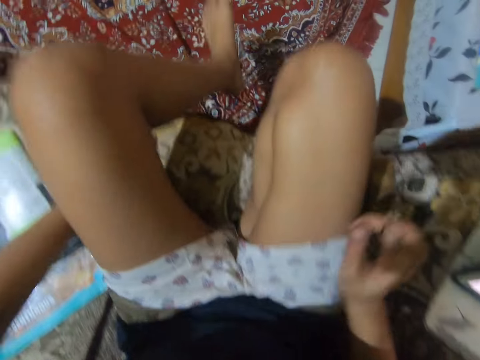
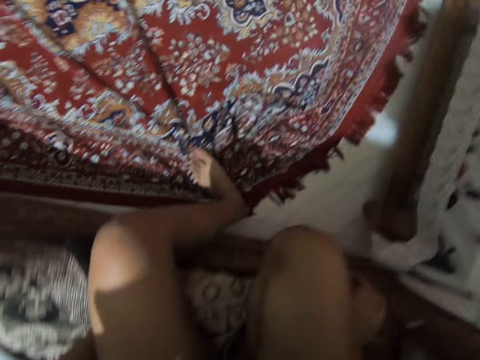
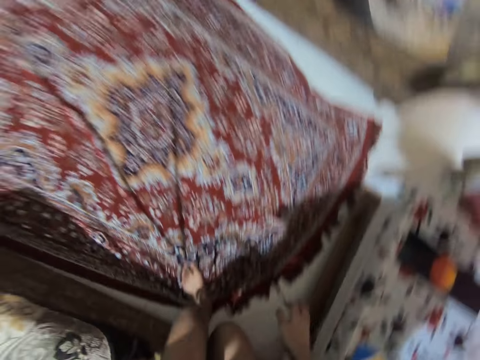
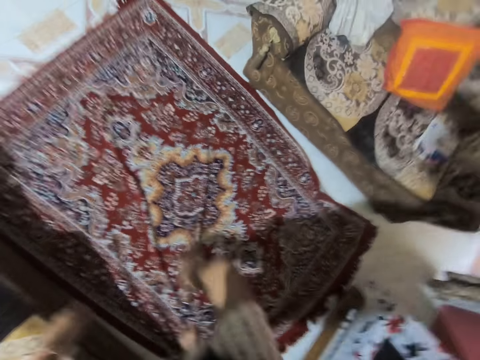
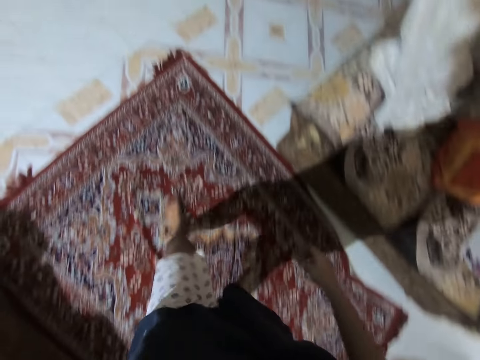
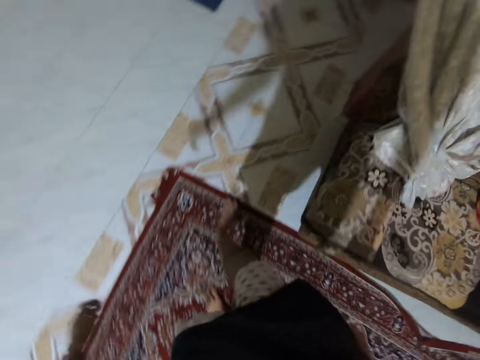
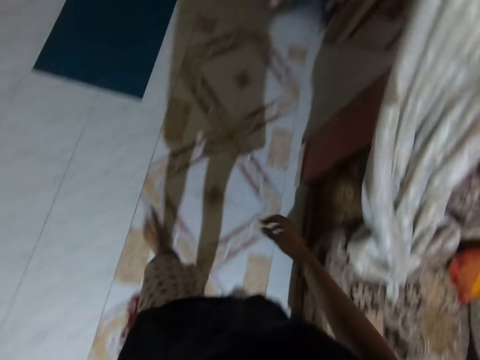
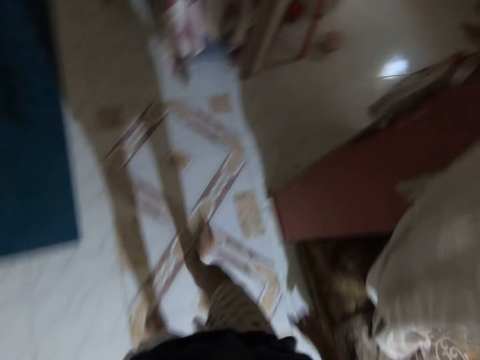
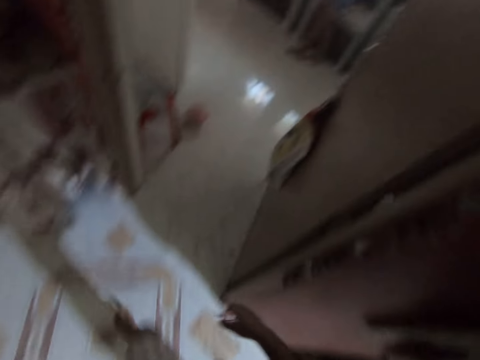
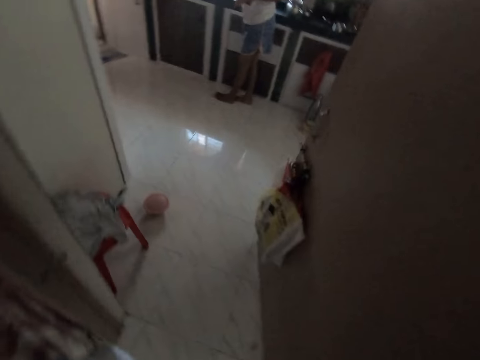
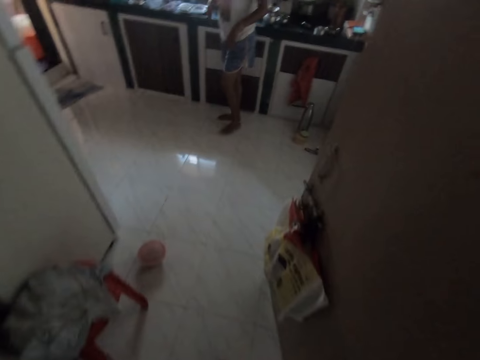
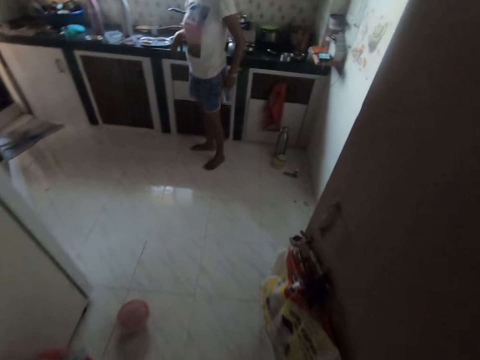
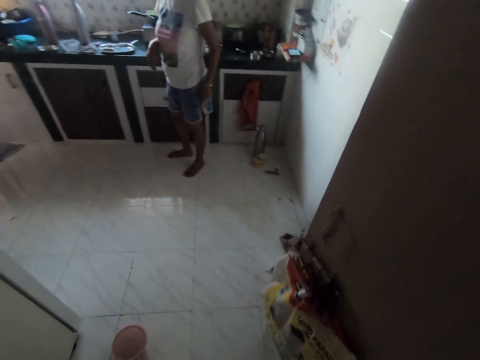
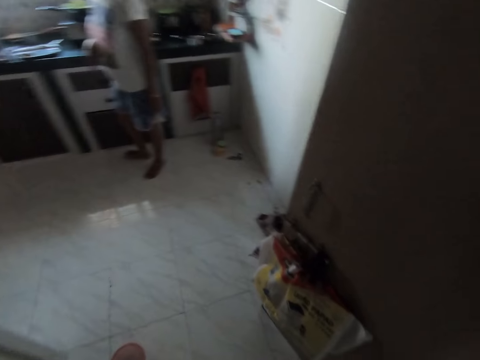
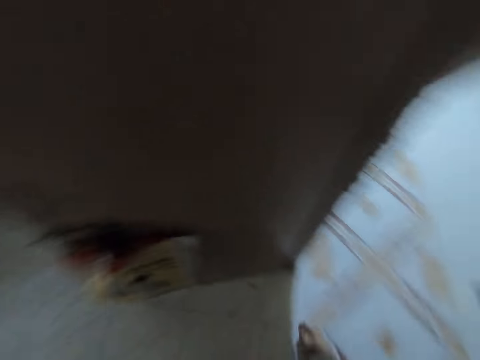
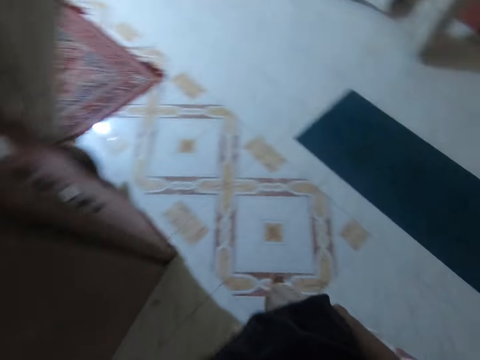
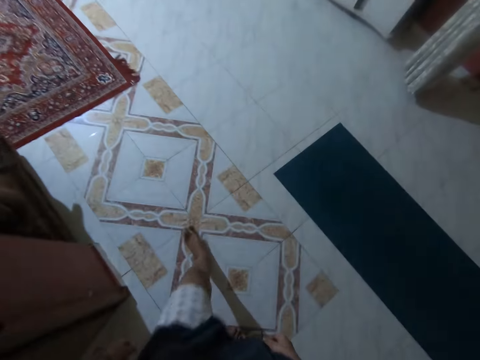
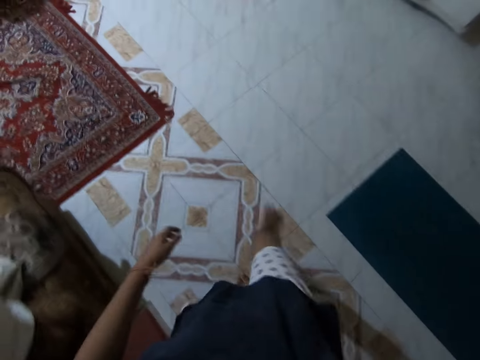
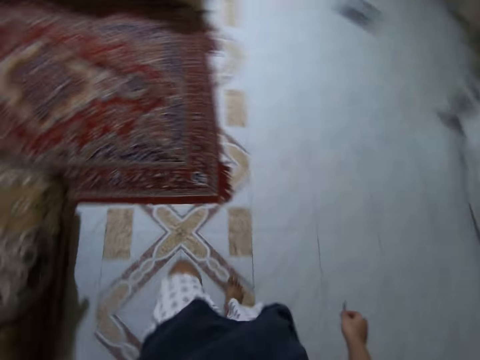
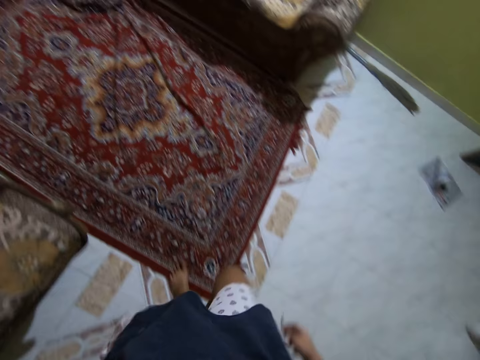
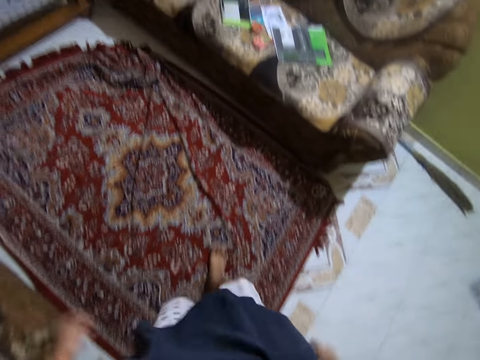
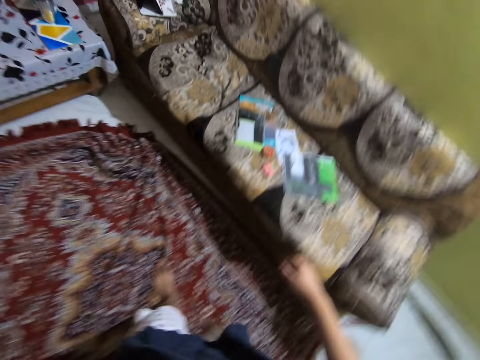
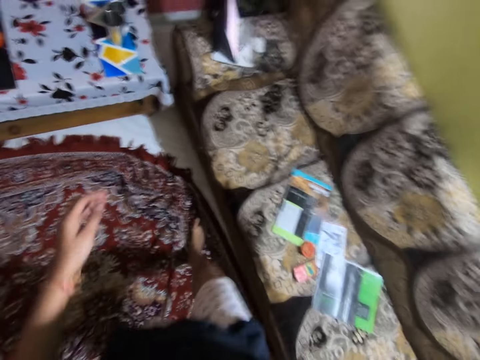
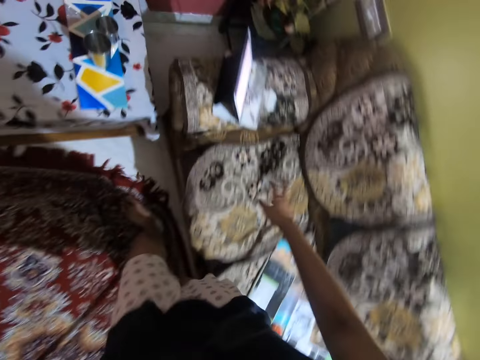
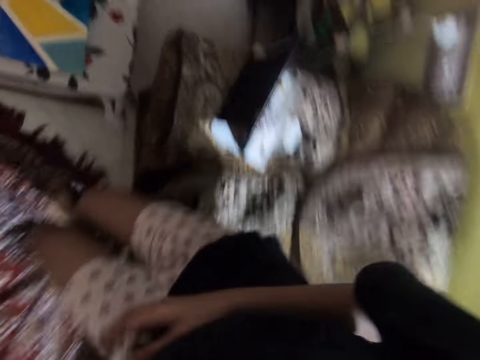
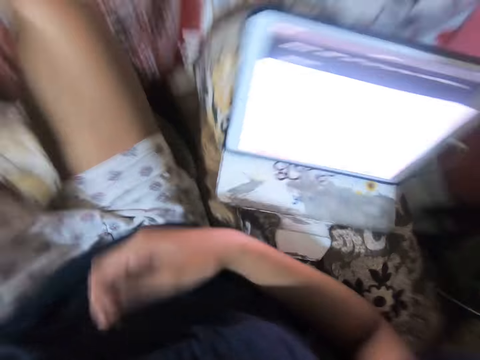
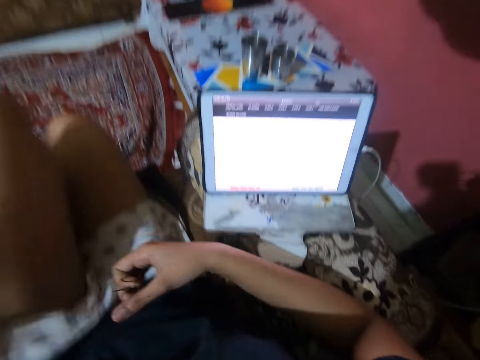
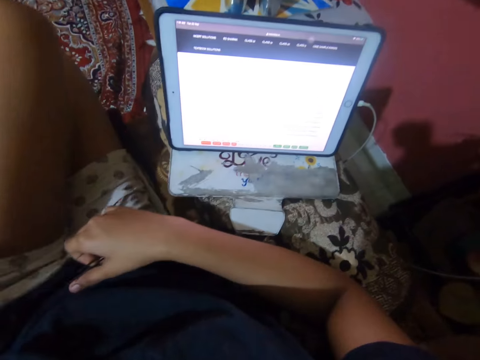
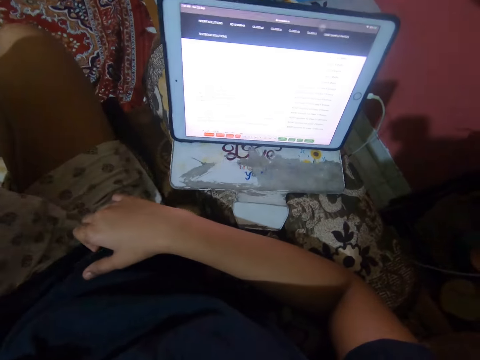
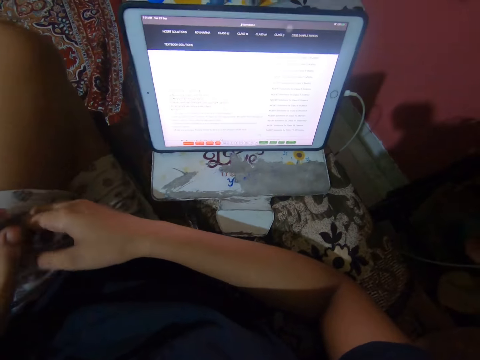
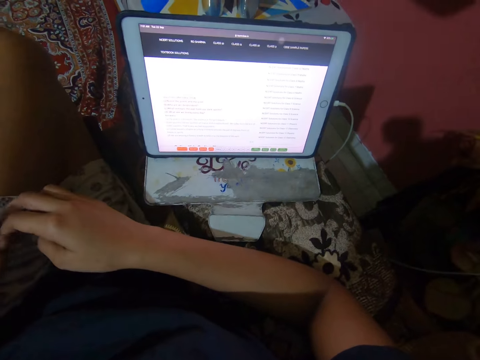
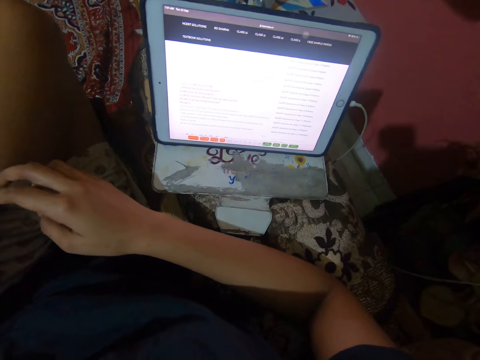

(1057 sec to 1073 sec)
The camera wearer drops the legs. They stand up from the sofa and walk to the kitchen. A woman stands. The camera wearer talks with the woman in the kitchen. They turn around. They walk to the room. They sit on the chair in the room. They raise the leg.

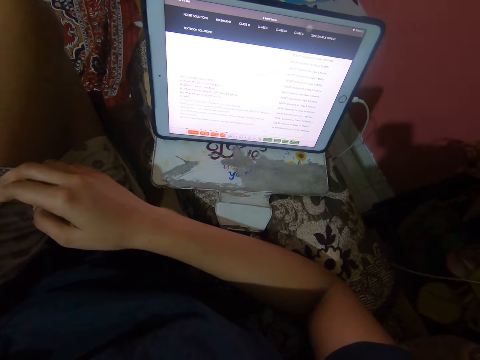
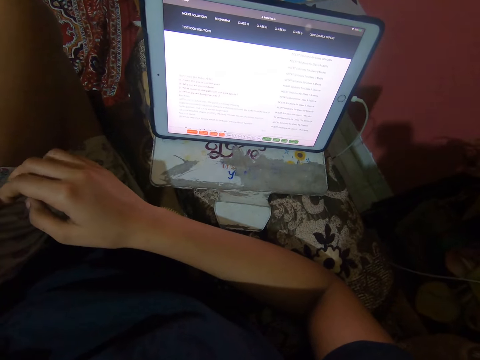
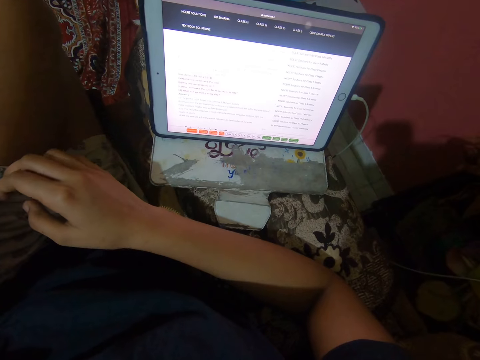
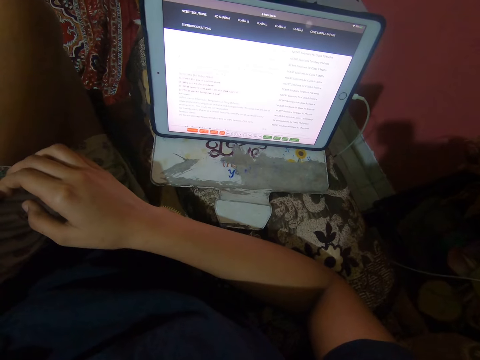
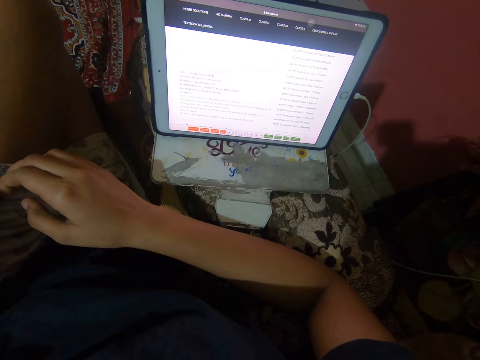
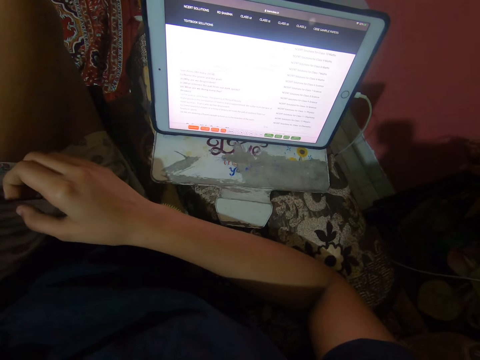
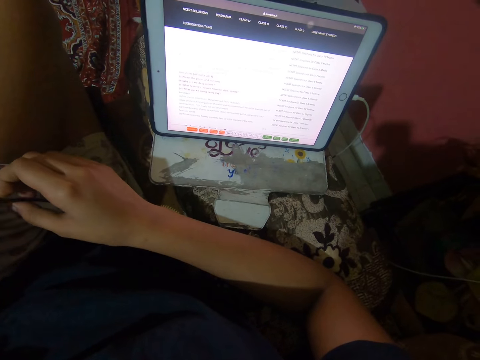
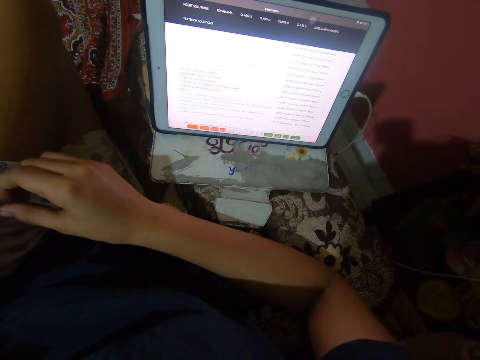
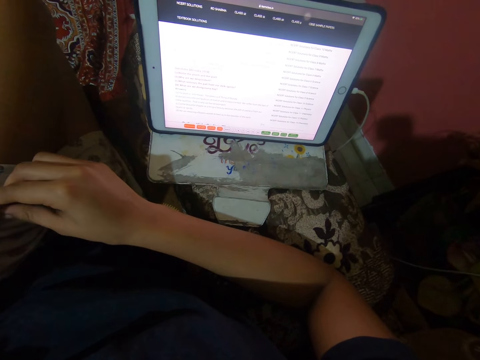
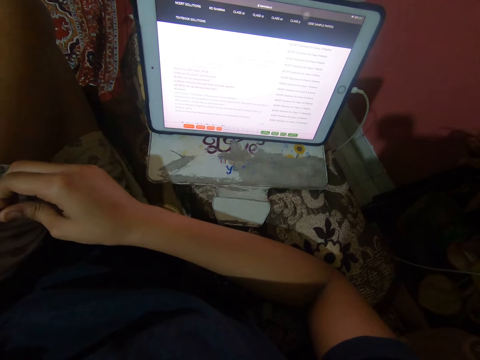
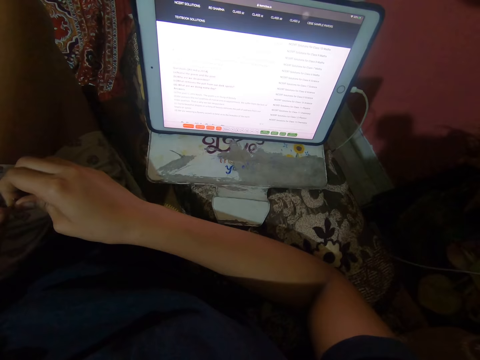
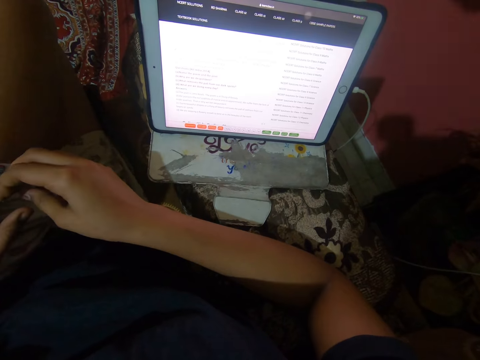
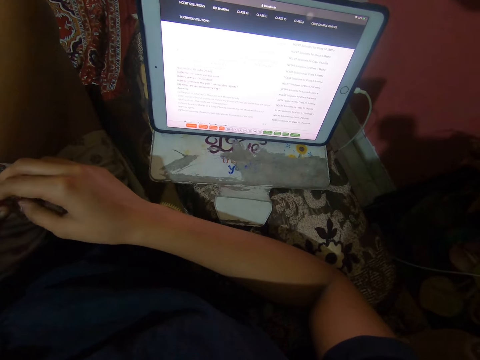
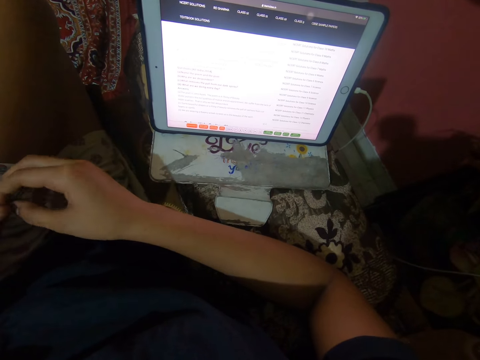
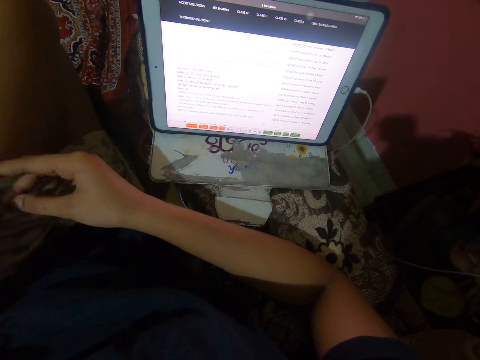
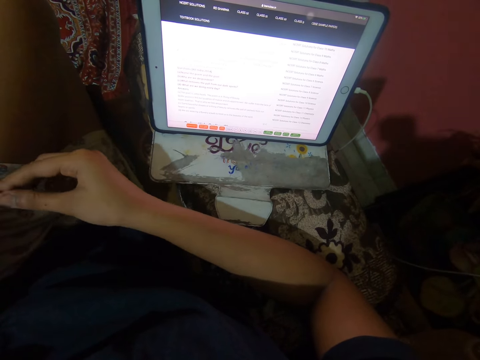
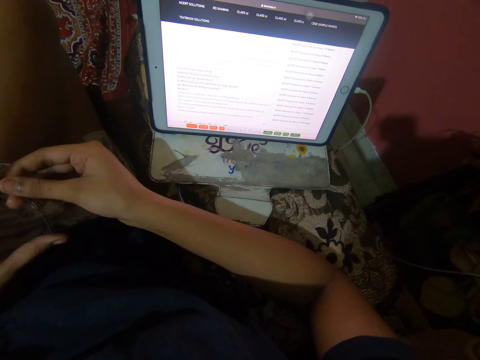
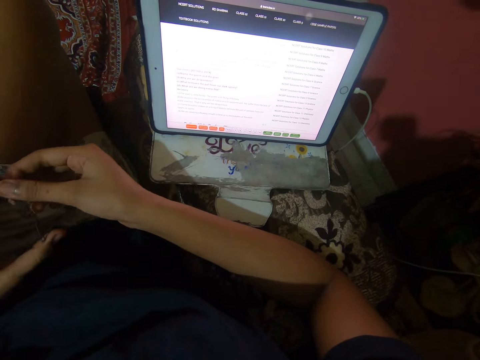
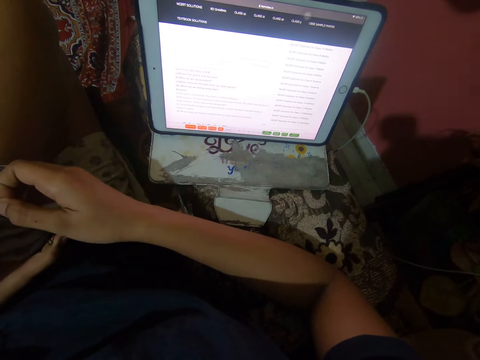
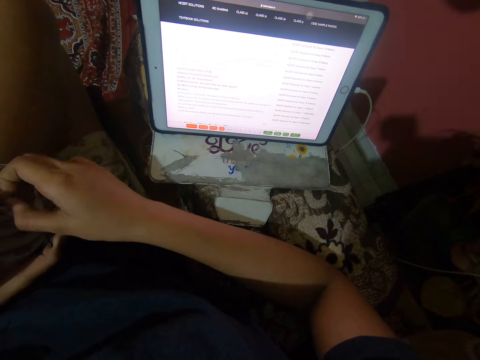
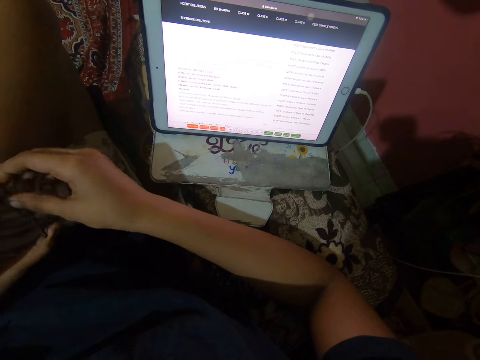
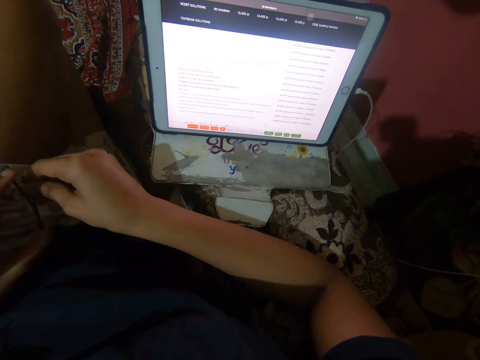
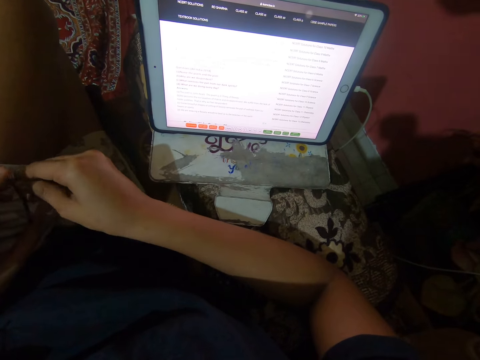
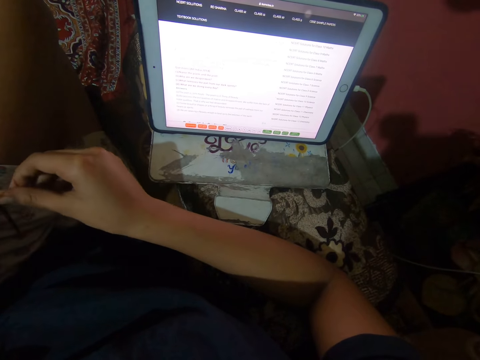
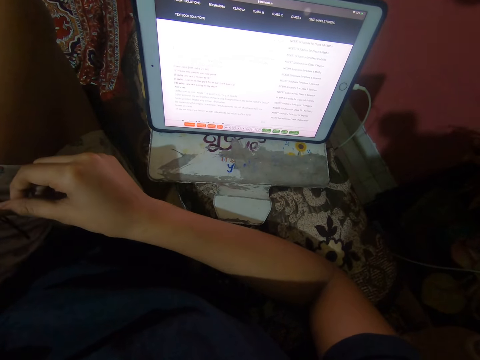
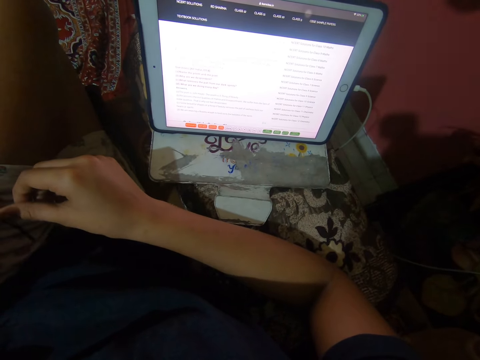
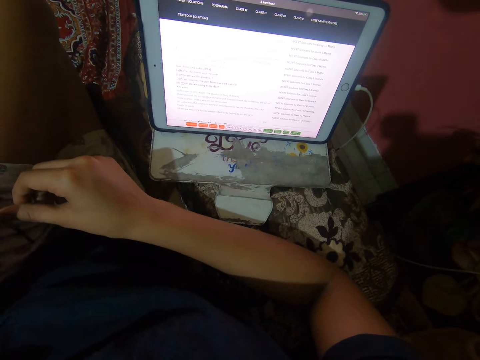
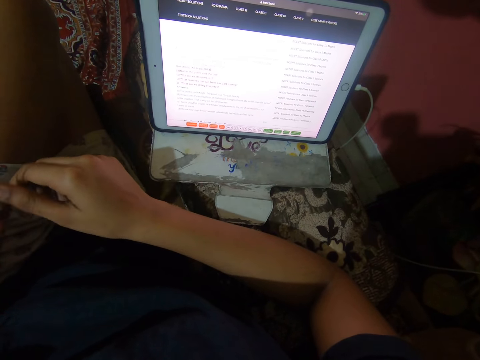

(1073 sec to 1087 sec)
The camera wearer looks at the iPad screen. They hold a cloth thread.
